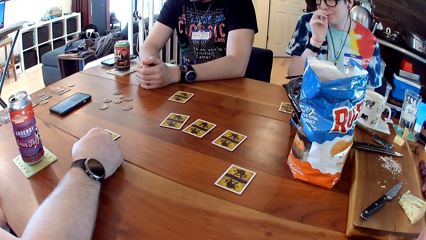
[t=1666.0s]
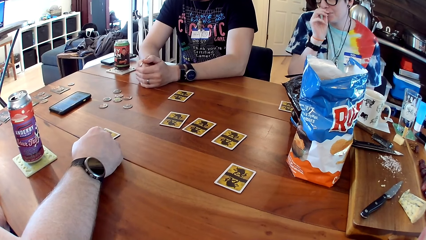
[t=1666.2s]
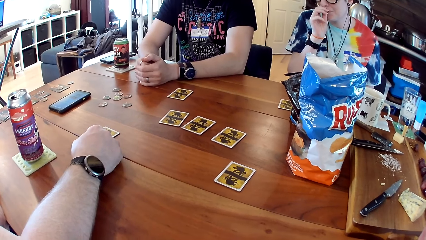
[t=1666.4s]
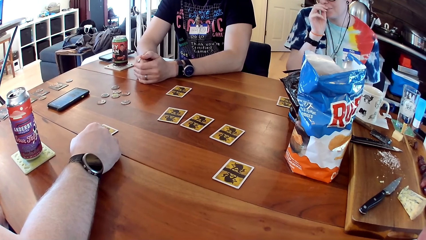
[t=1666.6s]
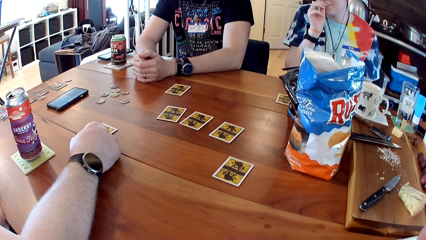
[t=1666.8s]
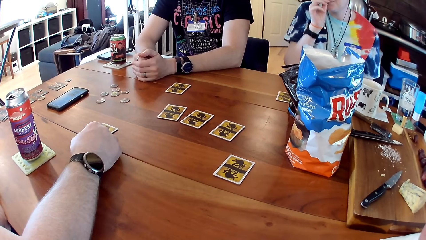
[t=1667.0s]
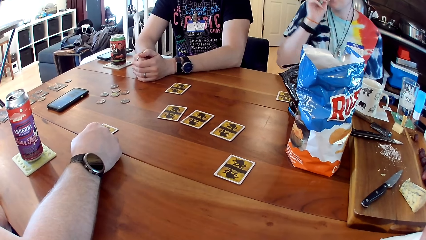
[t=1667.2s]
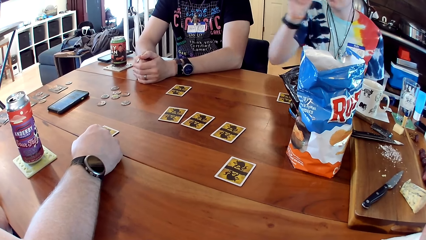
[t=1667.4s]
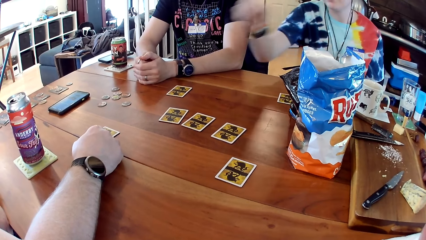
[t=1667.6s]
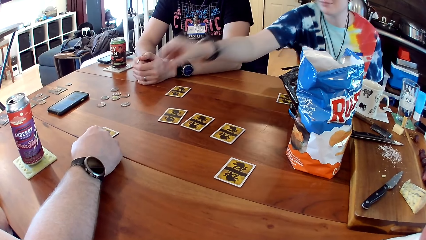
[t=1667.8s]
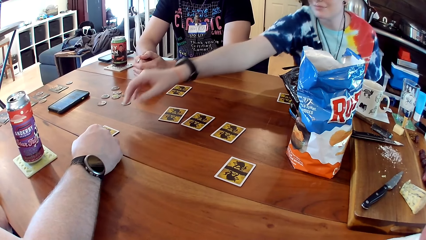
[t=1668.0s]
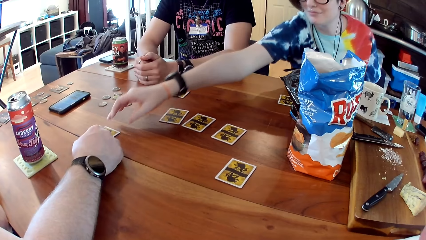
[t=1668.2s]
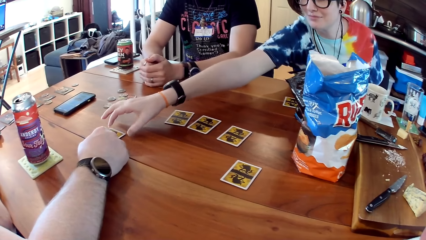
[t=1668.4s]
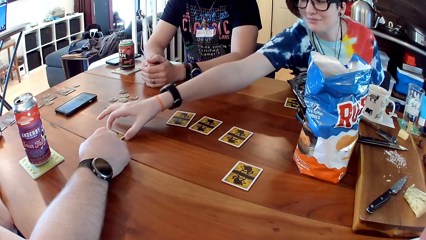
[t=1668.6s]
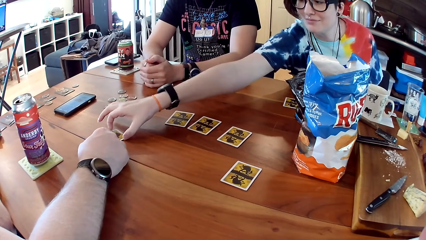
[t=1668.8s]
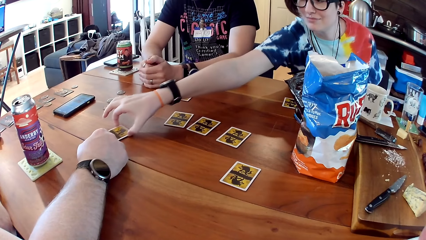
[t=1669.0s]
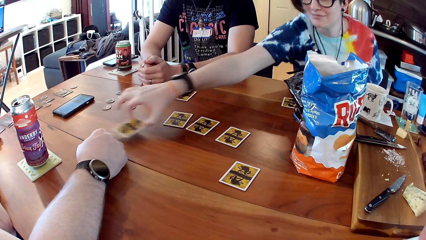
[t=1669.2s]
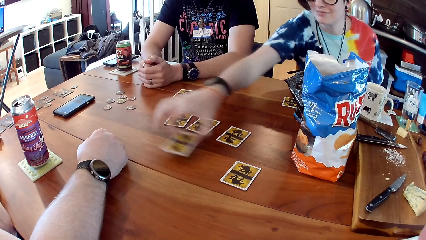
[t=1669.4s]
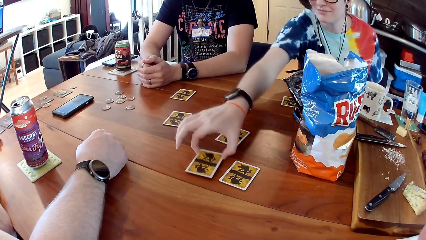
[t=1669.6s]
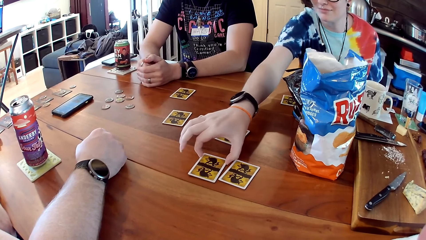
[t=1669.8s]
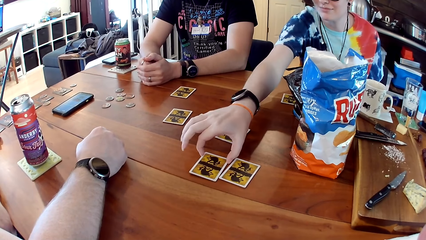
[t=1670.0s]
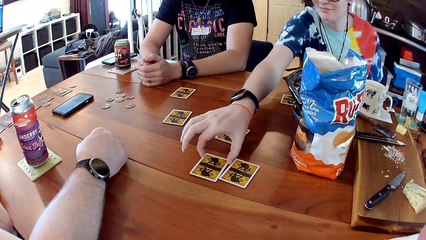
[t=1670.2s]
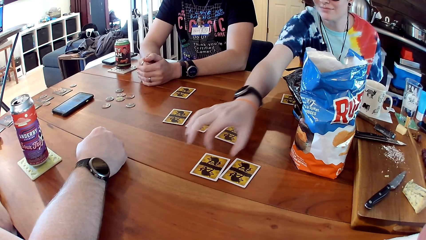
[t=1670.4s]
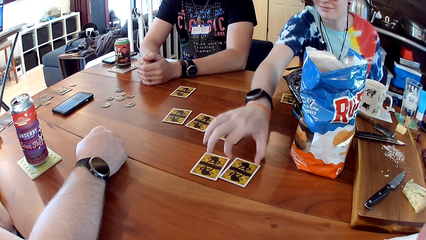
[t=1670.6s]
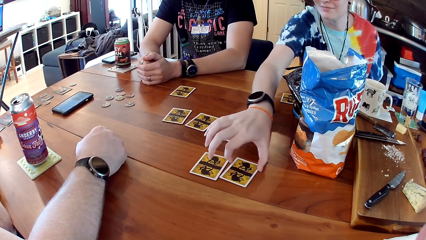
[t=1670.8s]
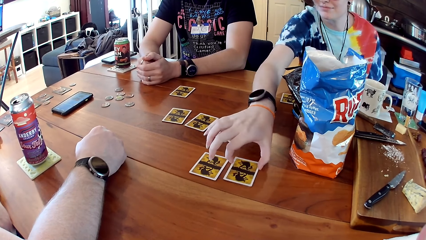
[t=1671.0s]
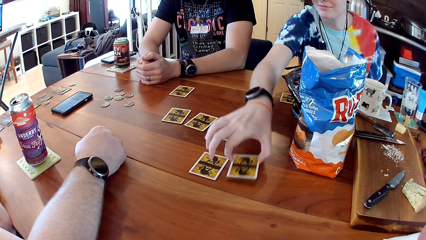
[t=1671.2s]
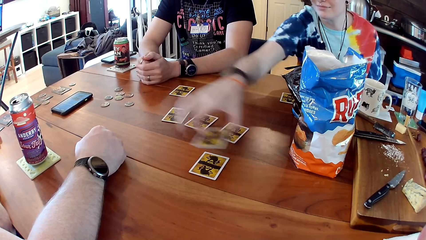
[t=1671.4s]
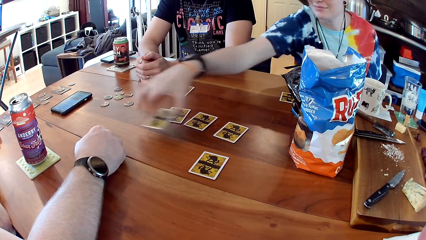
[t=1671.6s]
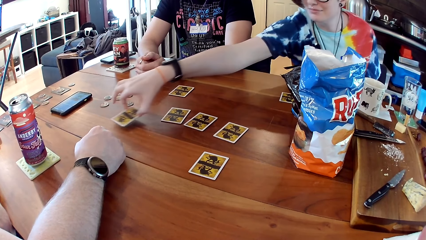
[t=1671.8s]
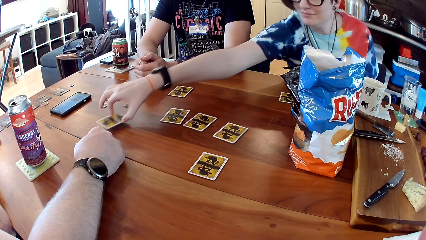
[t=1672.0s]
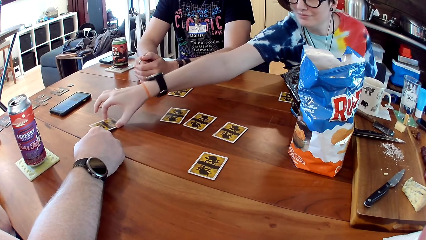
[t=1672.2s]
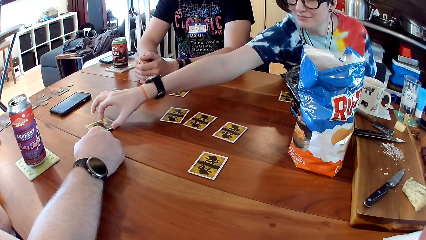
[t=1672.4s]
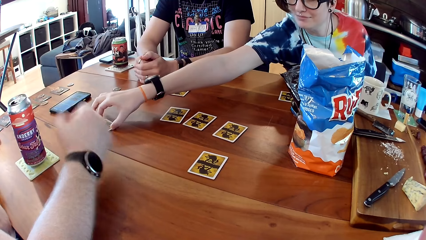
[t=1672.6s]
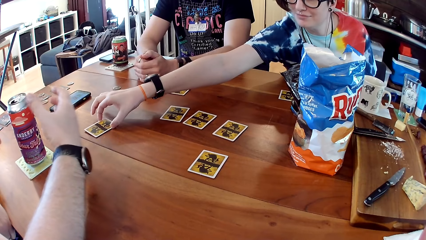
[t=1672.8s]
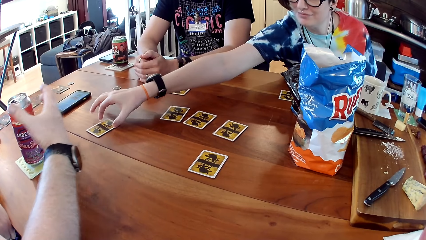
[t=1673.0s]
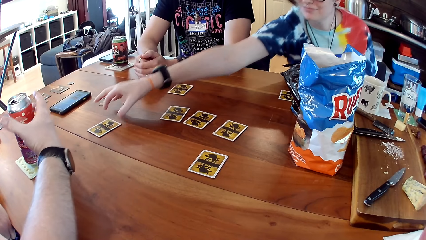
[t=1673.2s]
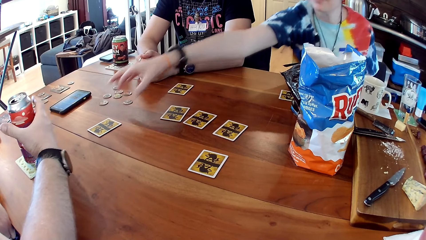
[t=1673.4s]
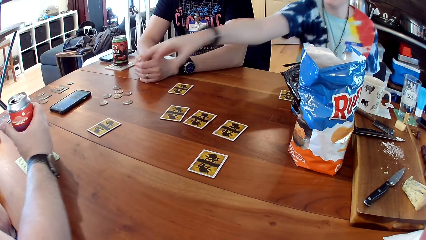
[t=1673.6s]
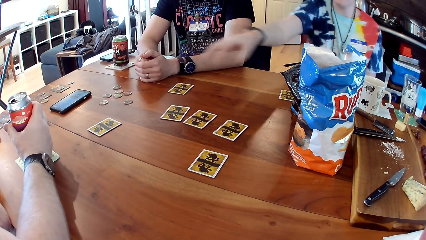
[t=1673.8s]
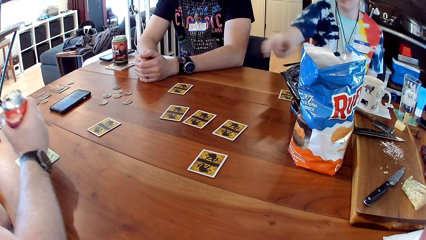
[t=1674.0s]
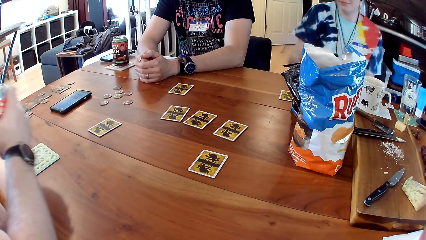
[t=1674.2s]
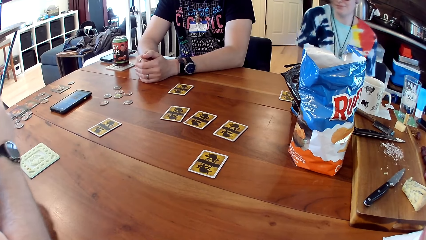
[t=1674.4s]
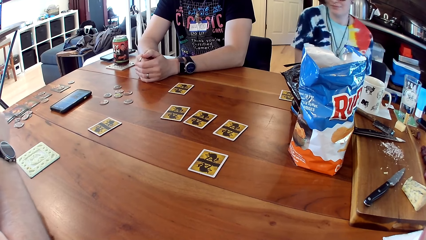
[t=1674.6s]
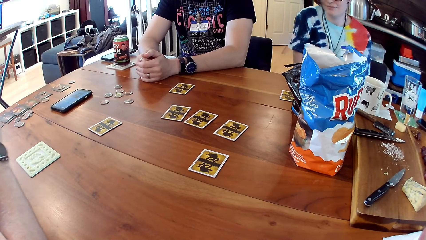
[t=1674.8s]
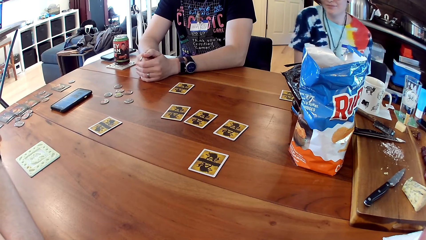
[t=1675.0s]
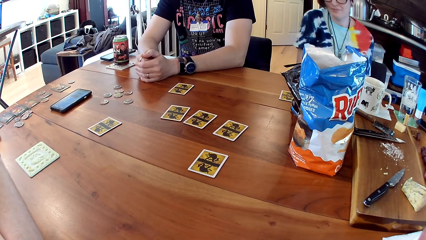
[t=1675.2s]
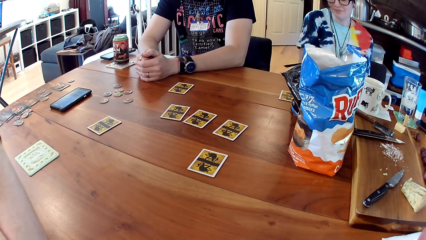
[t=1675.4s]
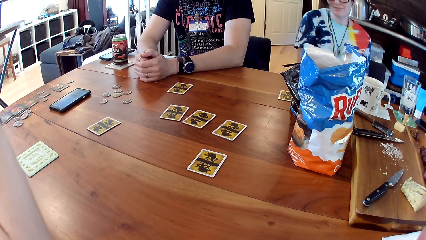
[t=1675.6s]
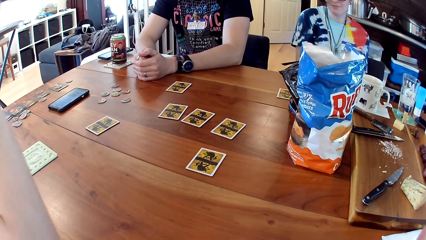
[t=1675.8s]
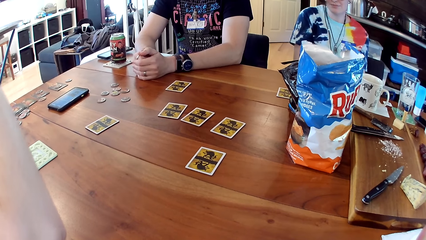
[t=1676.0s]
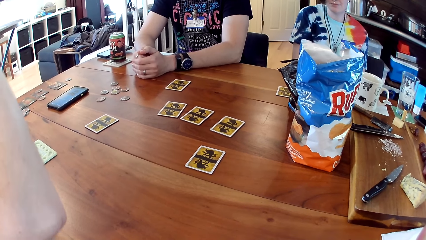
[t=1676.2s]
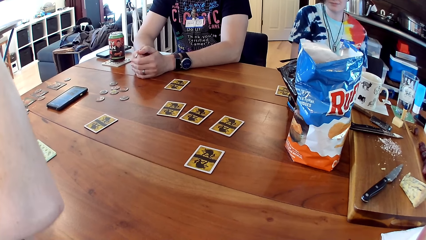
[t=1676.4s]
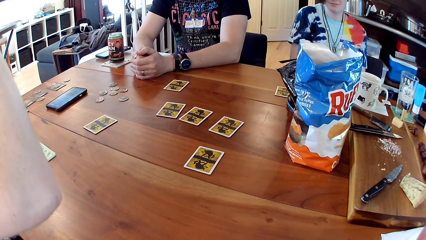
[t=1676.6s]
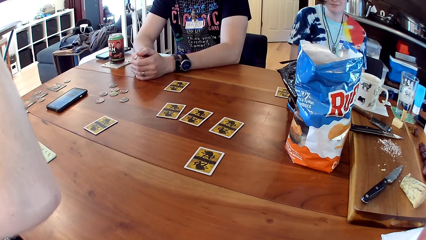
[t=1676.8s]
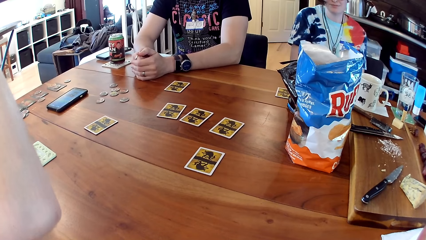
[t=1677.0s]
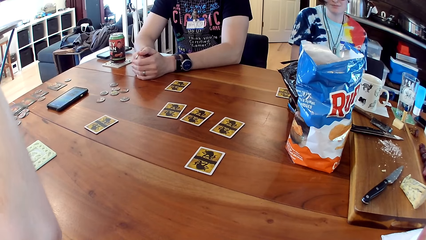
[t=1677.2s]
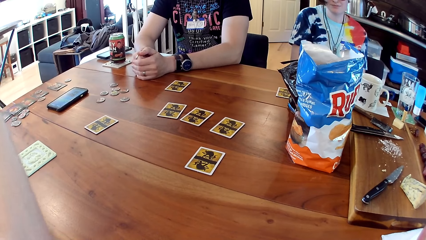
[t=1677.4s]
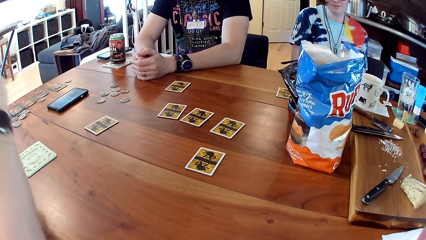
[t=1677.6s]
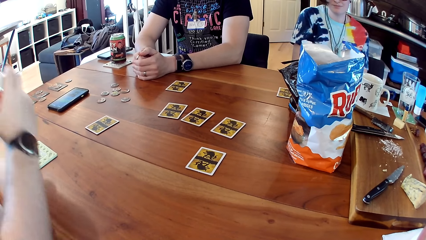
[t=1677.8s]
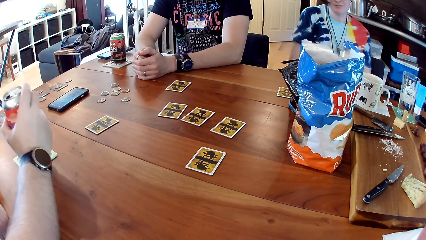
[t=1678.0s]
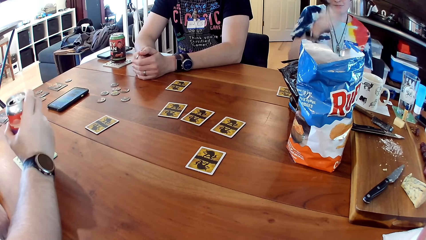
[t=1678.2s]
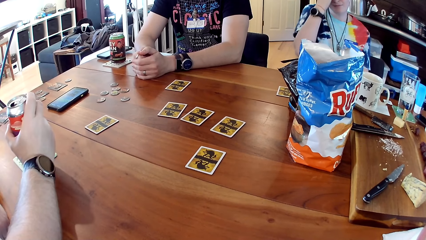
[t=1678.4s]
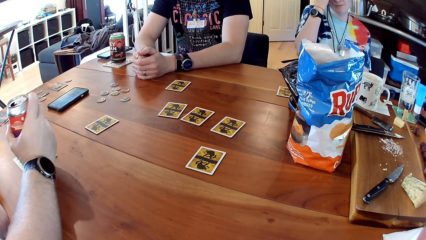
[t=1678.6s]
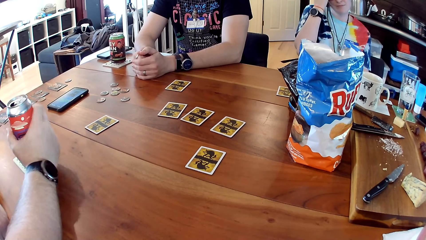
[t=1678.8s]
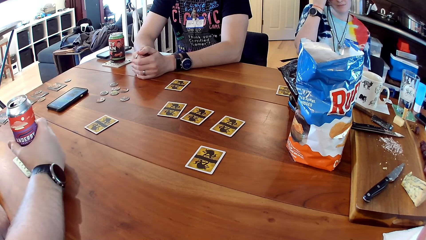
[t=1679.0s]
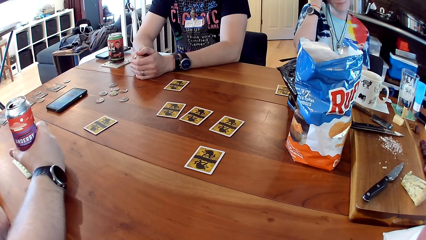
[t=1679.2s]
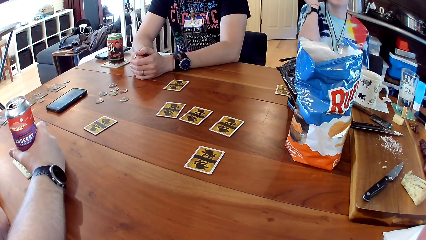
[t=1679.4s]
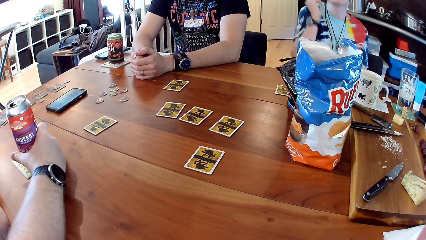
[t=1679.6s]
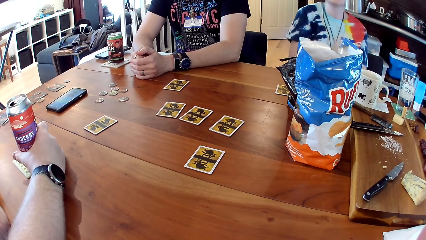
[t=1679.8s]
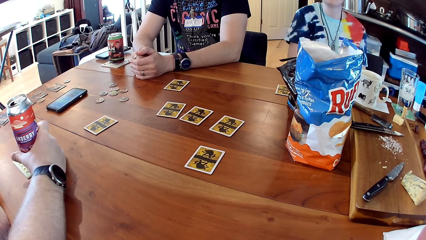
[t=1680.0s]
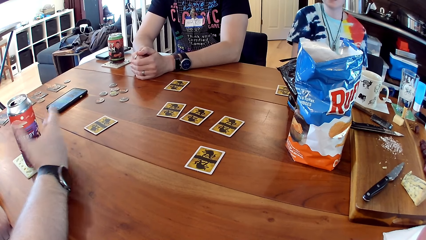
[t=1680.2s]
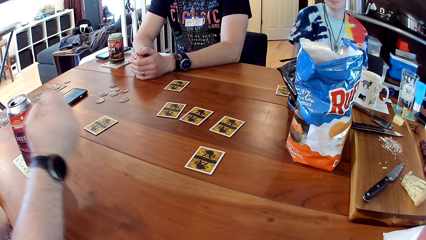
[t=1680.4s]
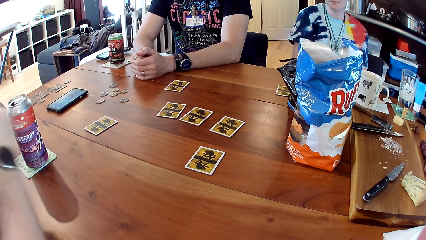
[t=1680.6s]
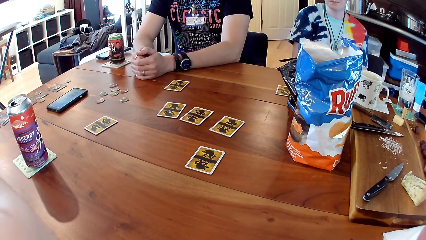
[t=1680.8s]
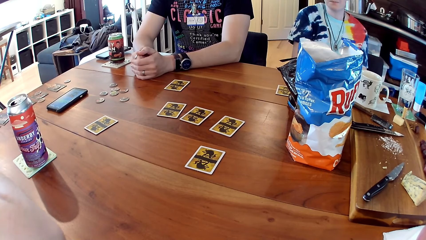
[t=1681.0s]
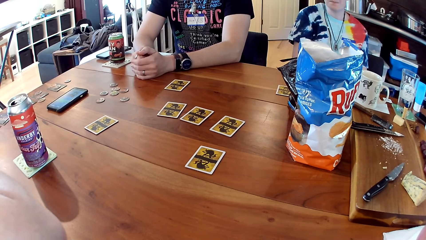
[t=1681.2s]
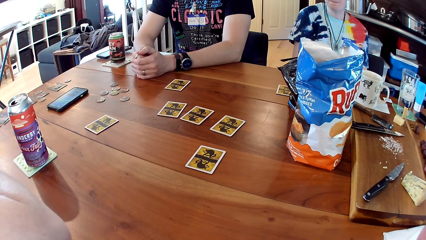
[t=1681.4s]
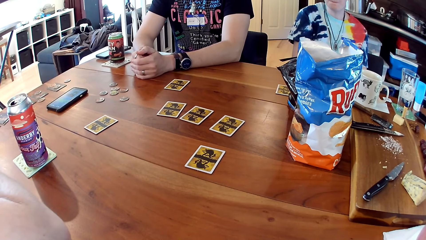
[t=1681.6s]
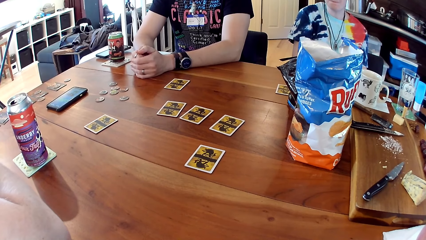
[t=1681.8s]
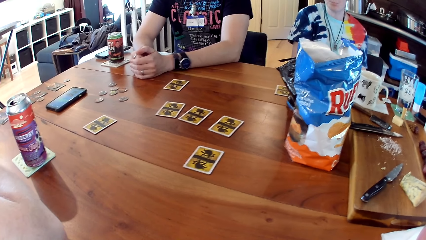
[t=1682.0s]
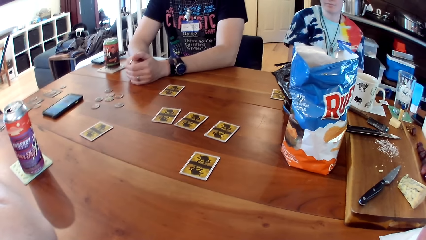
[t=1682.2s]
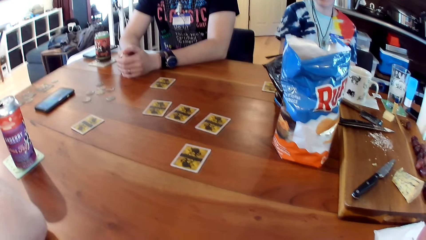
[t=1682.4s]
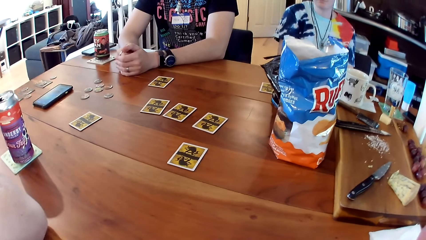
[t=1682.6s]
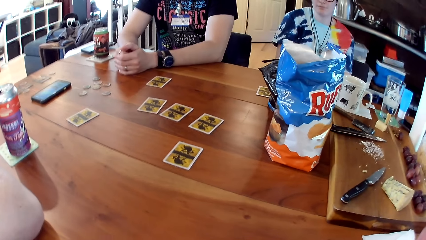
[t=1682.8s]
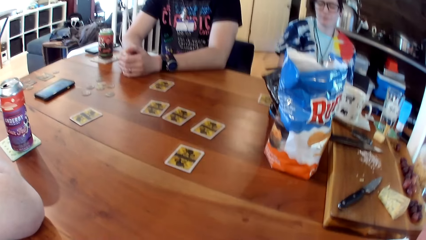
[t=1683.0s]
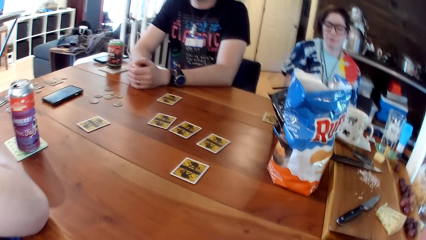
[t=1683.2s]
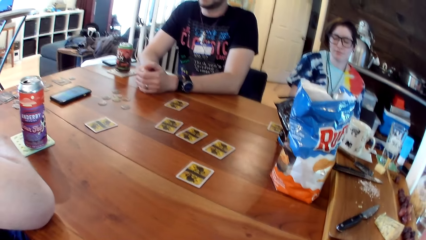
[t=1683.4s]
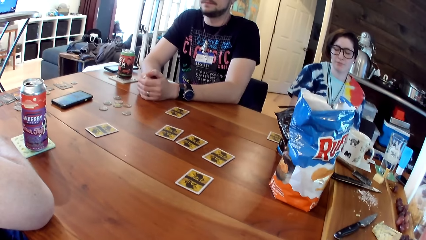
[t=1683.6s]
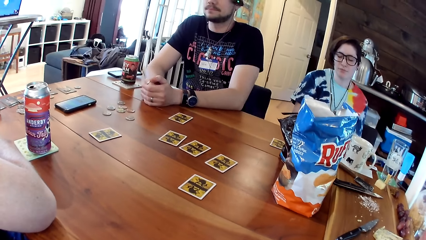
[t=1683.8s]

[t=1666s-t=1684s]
A woman picks a card from the table with her right hand. The woman drops the card on the table with her right hand. The woman picks a card from the table with her right hand. The woman drops the card on the table with her right hand. A man picks a can of soda from a coaster with his right hand. The man drops the can of soda on the coaster with his right hand.
